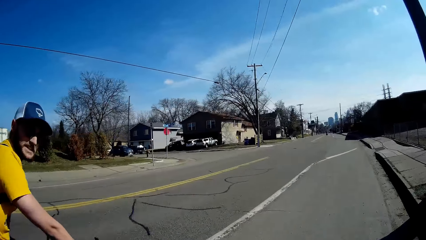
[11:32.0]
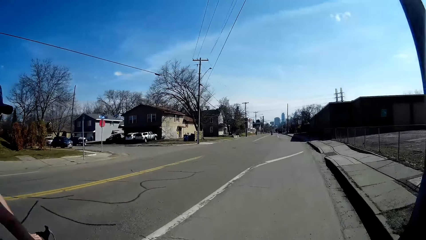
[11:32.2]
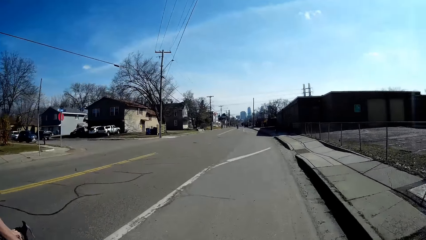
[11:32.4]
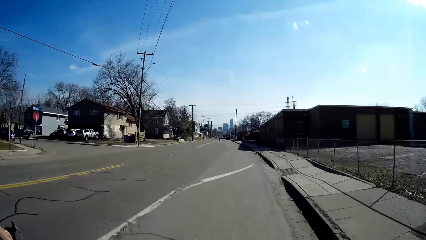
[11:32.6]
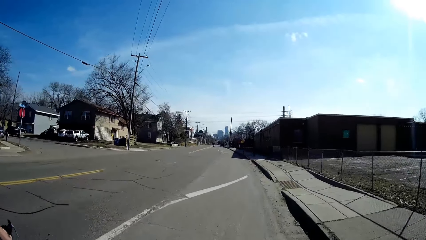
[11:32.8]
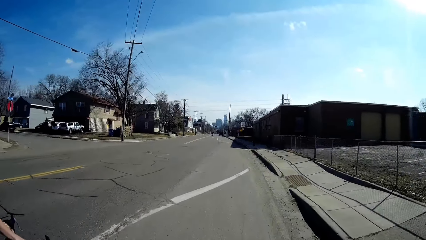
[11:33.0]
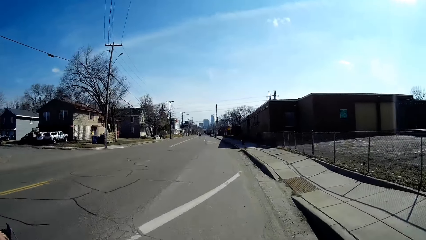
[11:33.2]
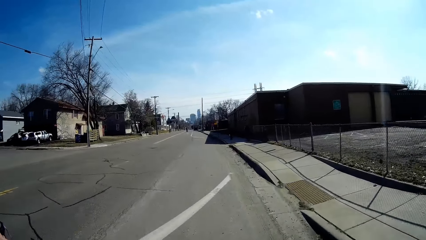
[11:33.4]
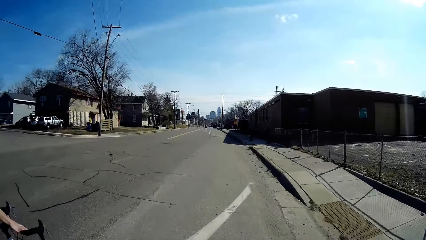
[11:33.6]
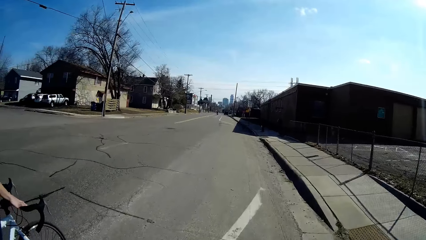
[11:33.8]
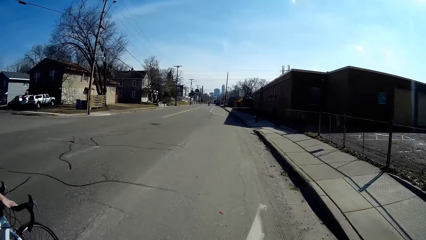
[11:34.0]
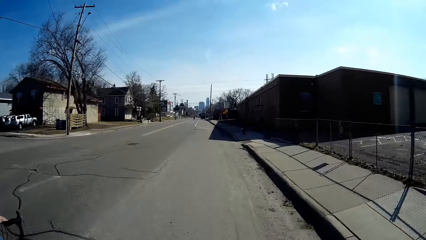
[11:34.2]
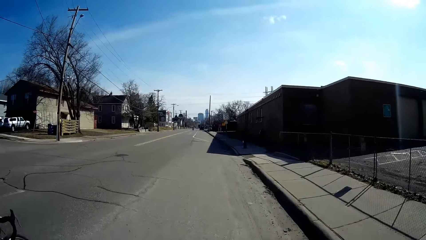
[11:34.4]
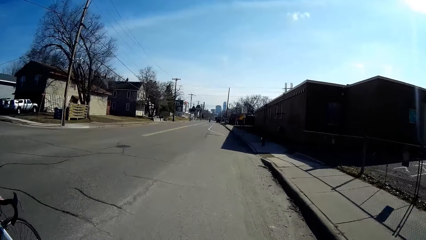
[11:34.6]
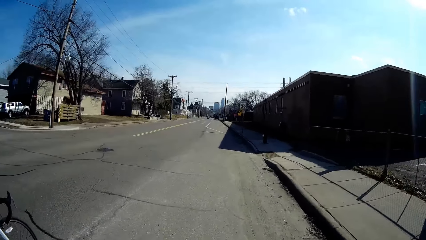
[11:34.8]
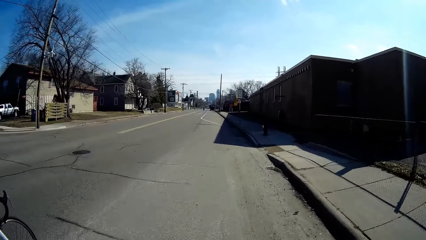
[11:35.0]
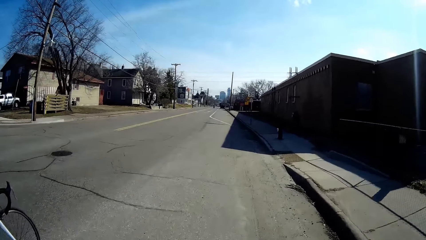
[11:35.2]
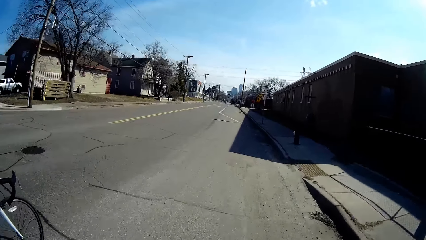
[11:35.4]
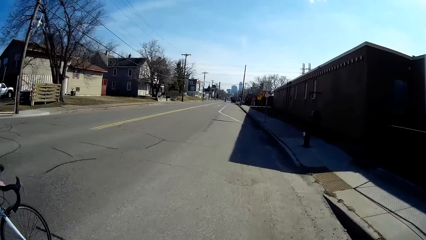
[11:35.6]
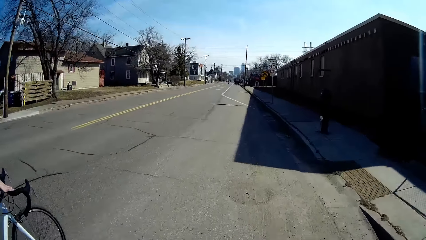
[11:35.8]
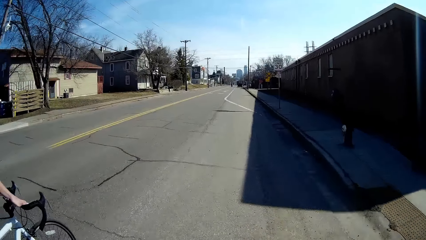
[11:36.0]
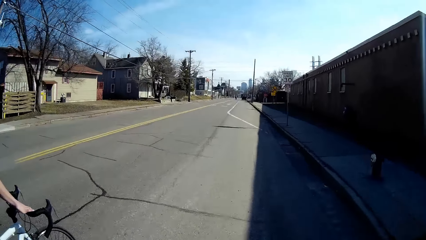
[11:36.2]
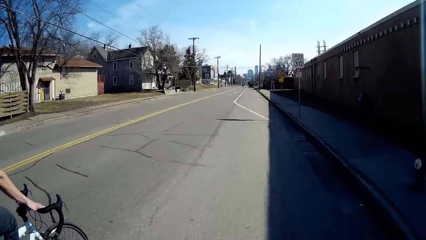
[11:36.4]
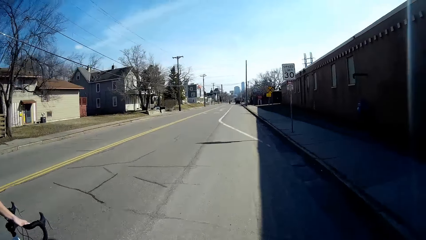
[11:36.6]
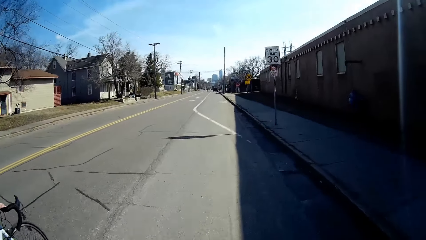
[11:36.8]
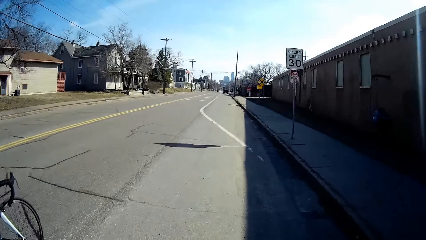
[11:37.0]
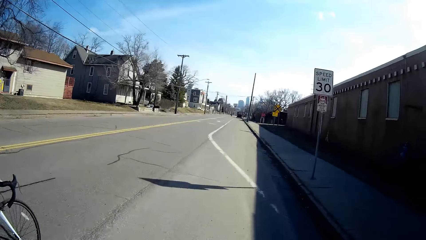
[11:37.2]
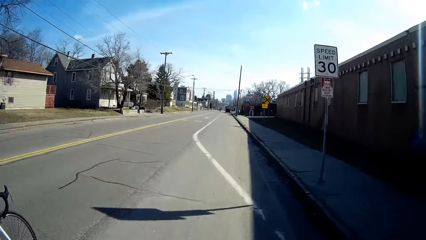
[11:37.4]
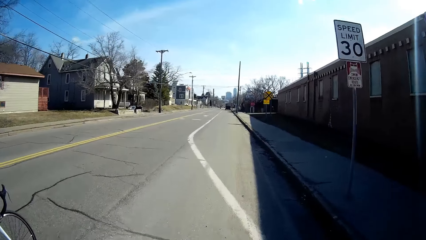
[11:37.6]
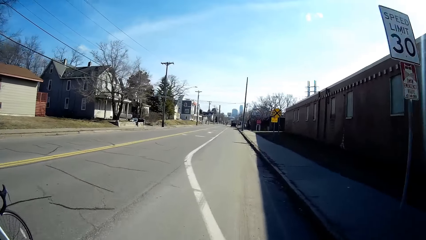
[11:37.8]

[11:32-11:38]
A person talks to the camera wearer.

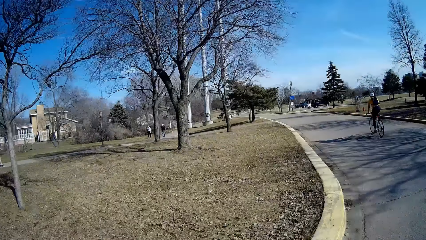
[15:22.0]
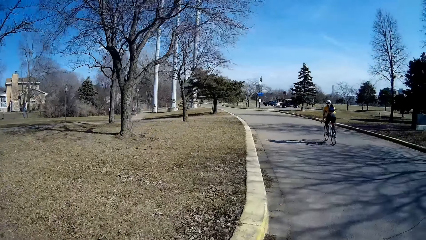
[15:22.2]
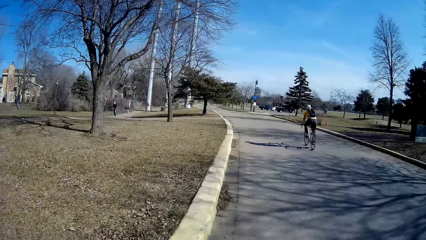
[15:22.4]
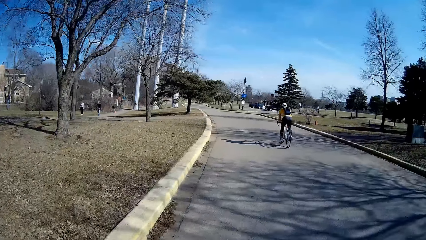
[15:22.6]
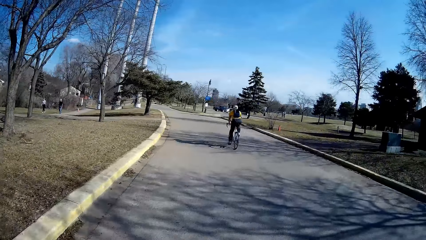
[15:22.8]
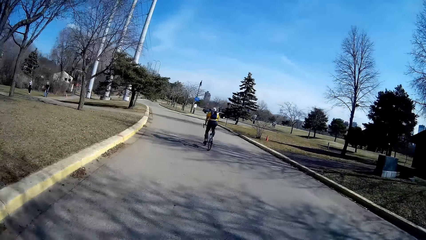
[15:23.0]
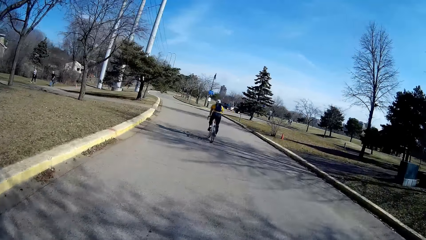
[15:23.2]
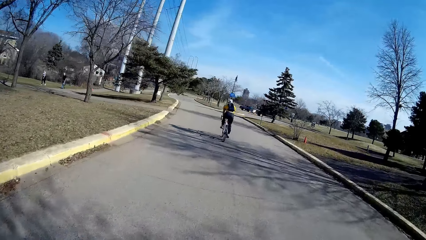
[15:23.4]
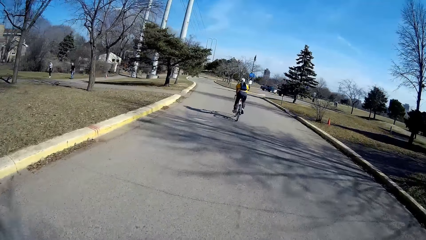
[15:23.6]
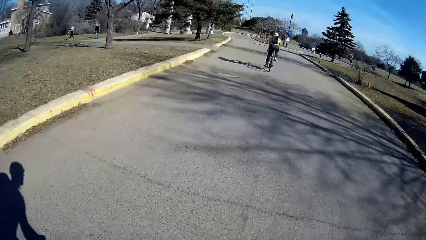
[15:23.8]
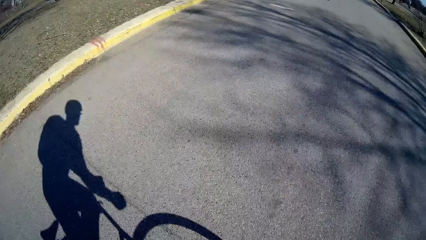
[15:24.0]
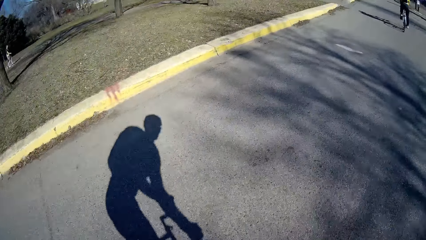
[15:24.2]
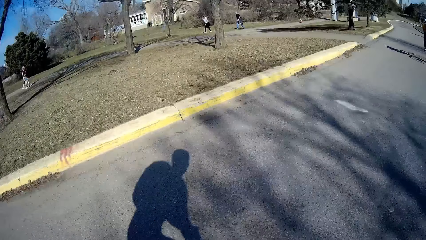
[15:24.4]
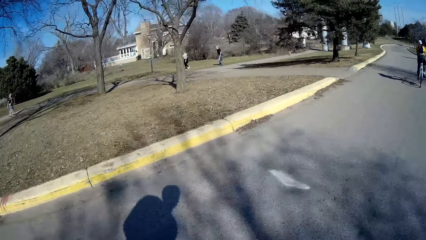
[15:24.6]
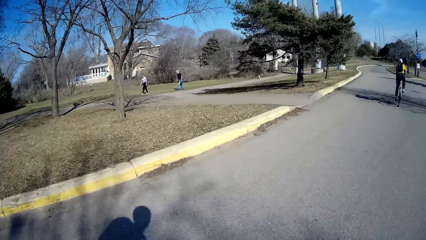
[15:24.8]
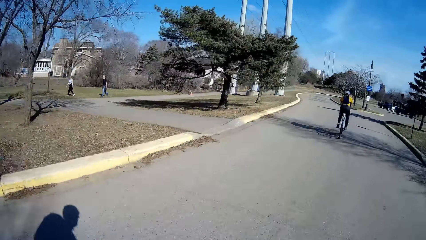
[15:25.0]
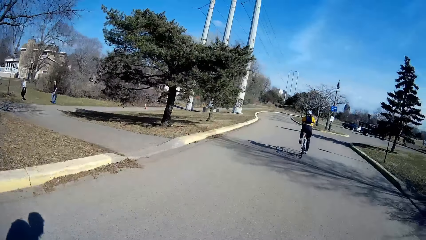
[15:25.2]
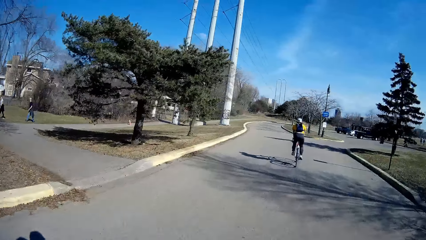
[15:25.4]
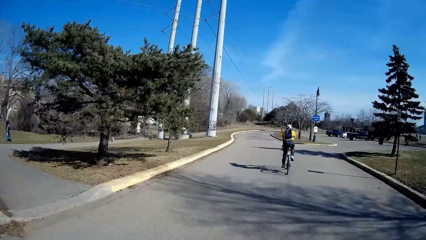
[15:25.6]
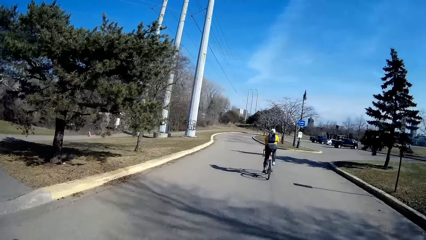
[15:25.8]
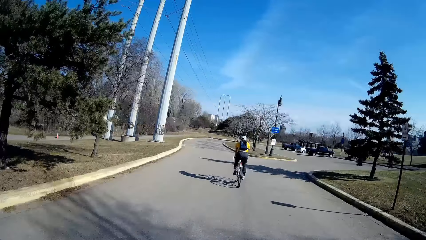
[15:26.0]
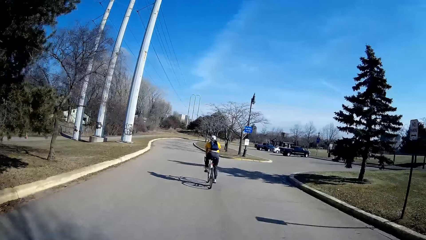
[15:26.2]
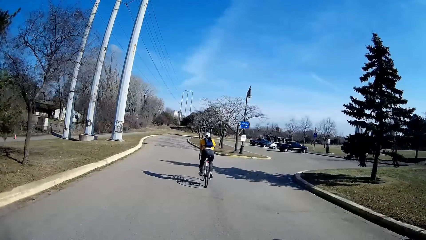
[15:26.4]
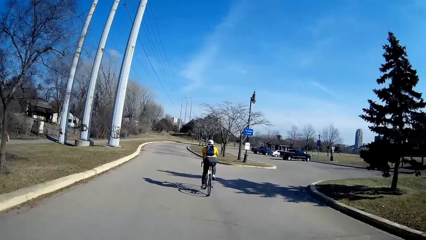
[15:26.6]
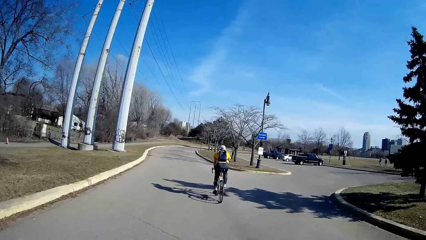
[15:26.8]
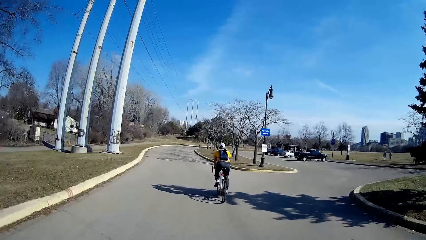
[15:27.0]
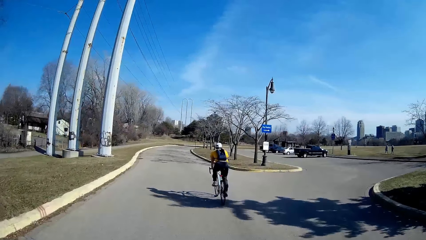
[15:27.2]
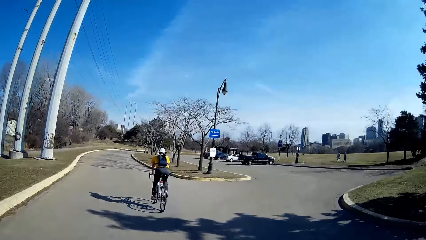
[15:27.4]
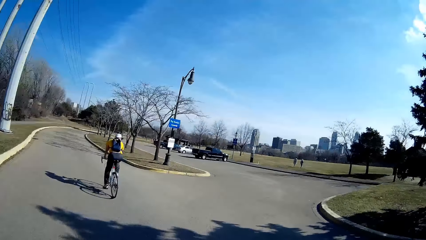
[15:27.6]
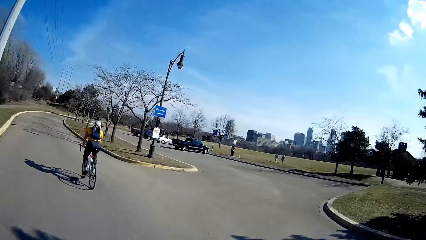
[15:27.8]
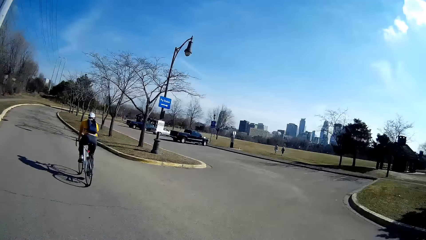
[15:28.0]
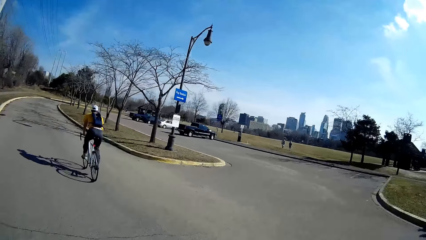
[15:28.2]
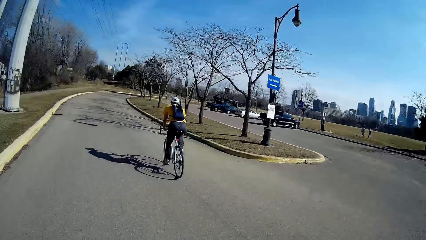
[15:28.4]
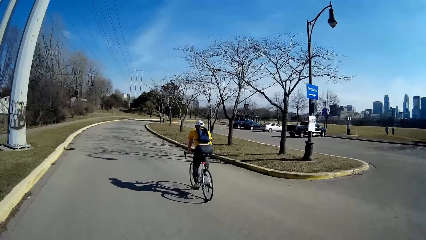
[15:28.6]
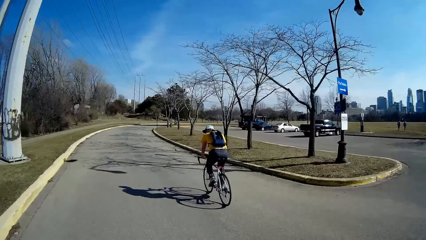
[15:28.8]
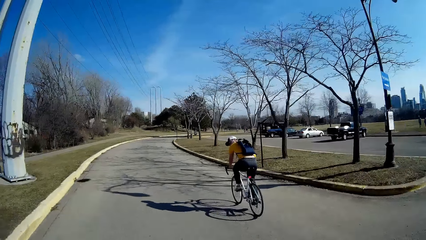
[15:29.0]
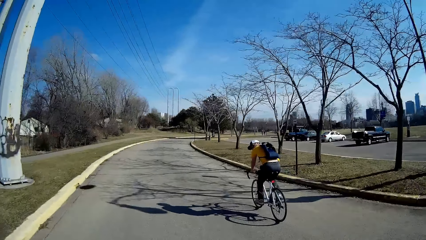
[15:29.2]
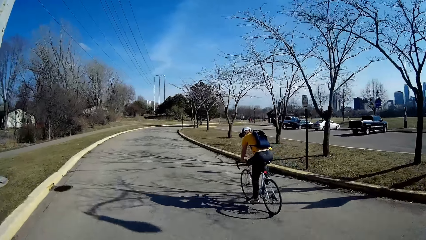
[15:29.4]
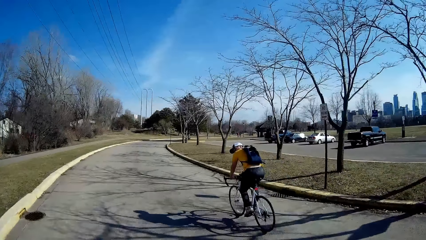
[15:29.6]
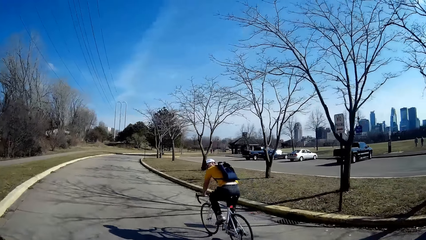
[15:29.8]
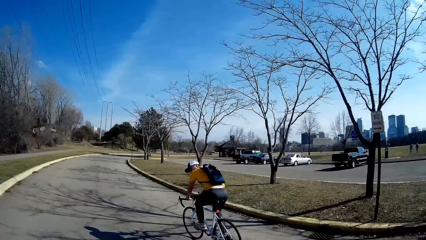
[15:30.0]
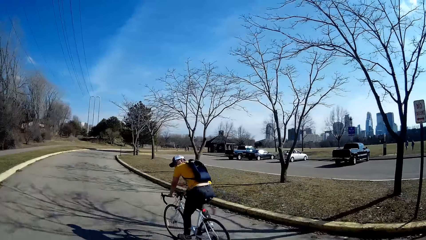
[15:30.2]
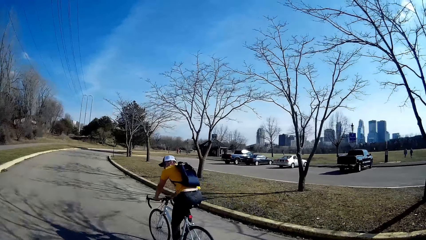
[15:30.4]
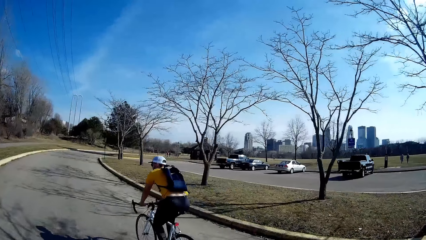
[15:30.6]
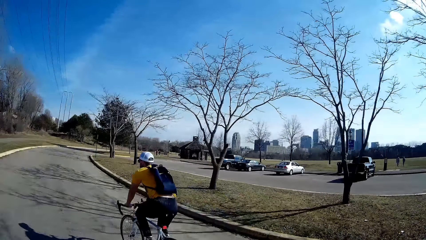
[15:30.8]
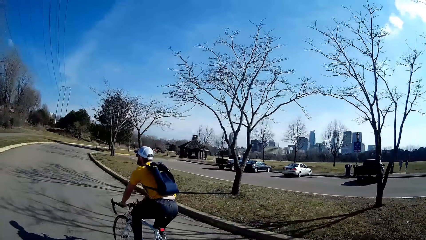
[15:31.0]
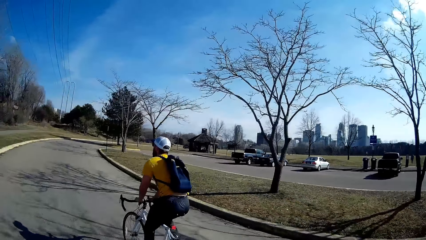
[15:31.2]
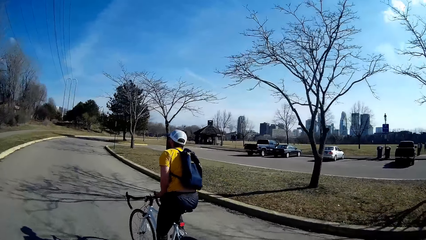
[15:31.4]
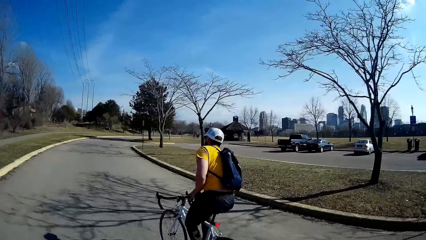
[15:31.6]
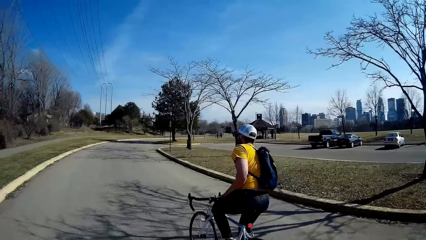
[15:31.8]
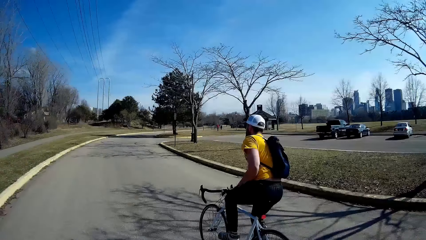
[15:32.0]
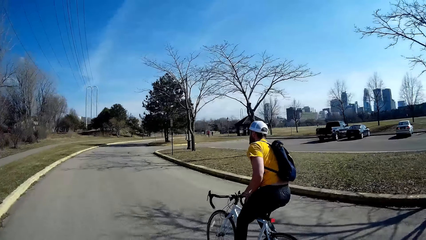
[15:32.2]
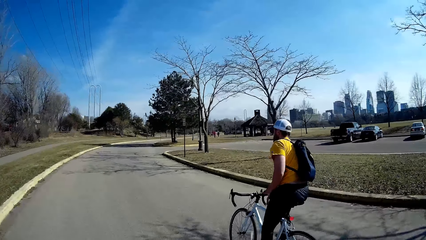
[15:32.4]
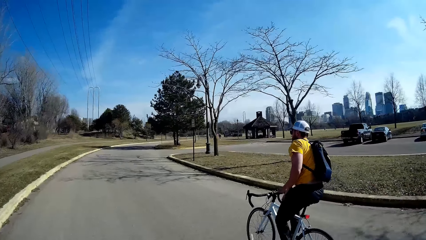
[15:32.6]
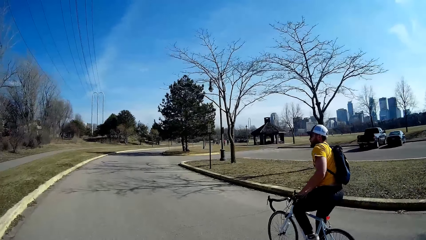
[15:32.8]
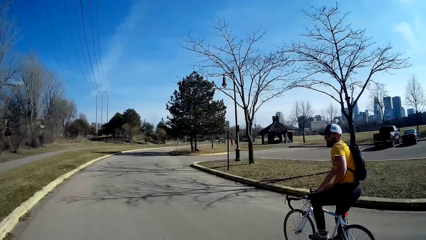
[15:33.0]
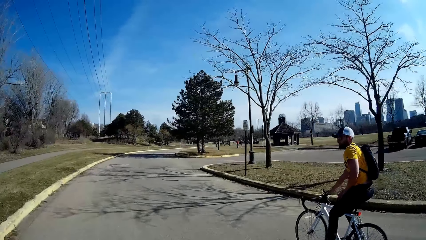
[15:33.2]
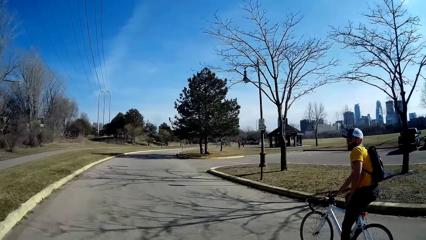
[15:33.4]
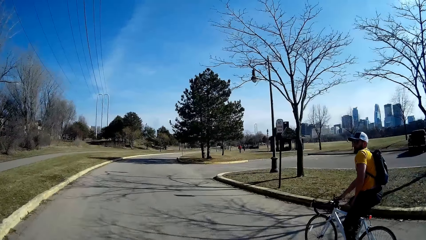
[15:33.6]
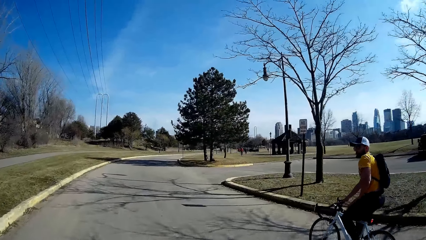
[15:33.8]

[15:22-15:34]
The camera wearer looks at someone as they ride the bicycle.
